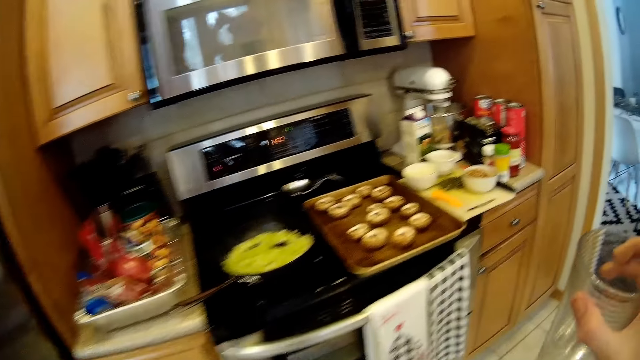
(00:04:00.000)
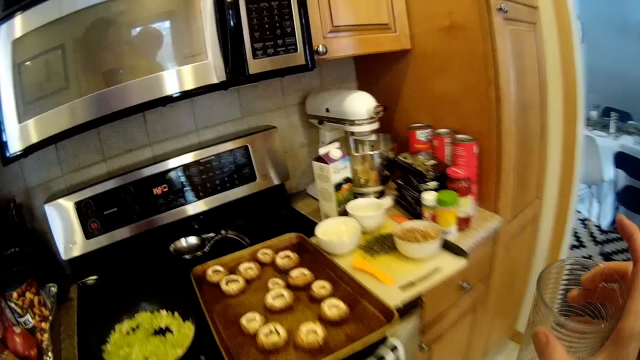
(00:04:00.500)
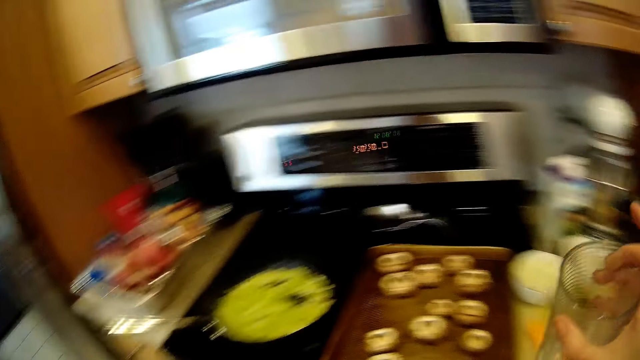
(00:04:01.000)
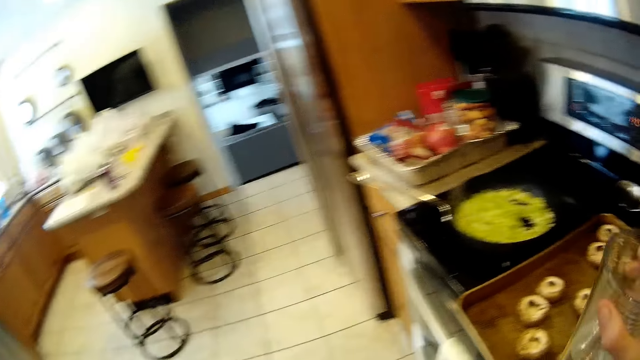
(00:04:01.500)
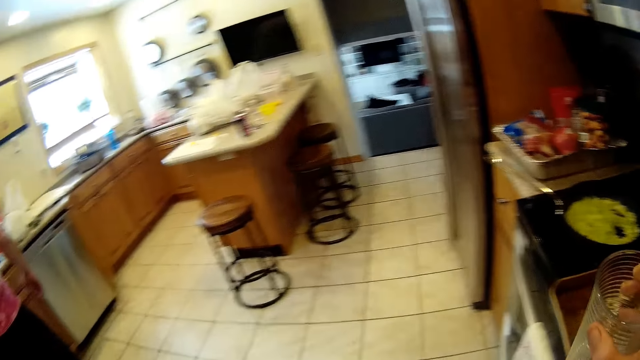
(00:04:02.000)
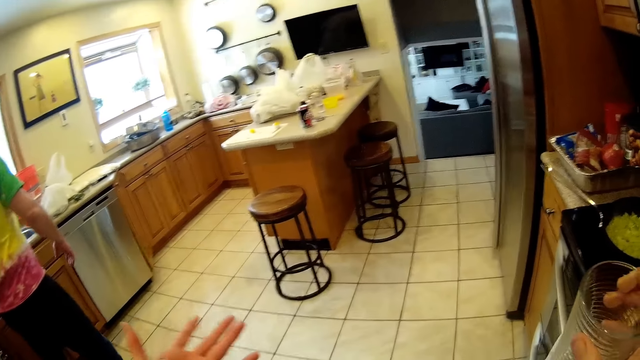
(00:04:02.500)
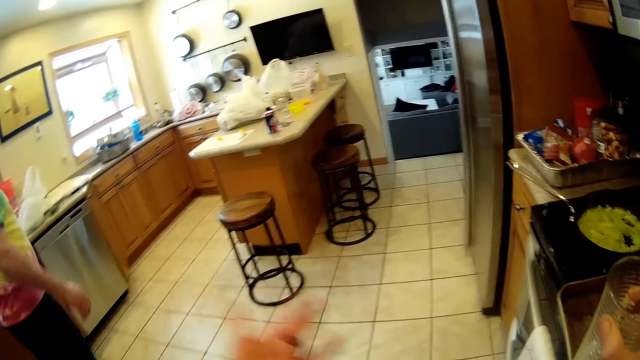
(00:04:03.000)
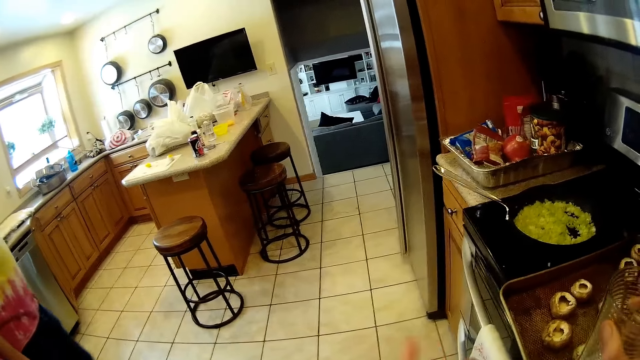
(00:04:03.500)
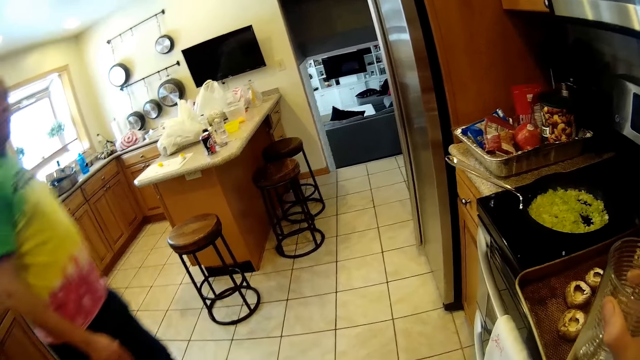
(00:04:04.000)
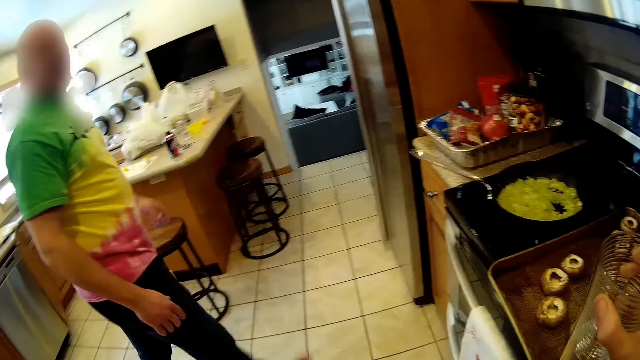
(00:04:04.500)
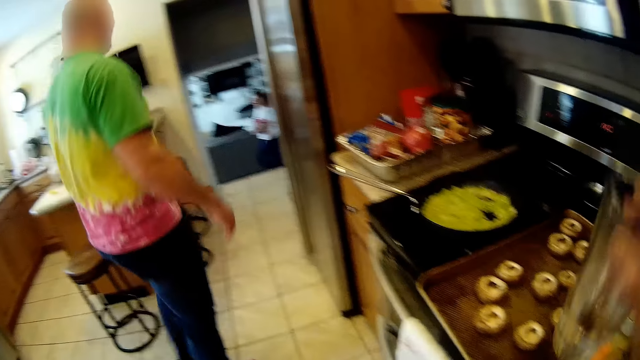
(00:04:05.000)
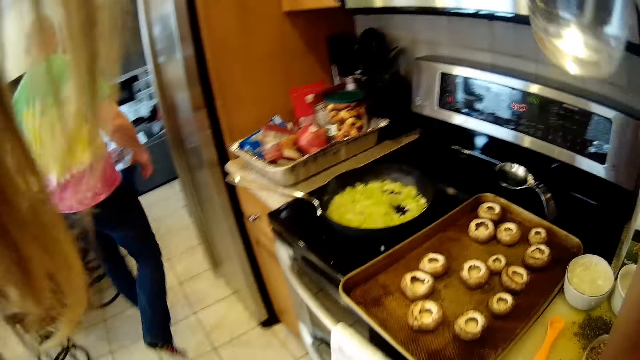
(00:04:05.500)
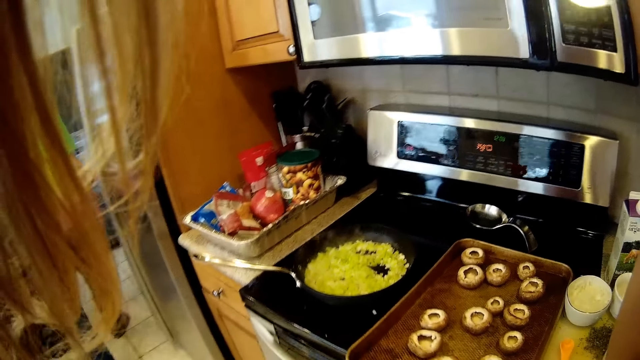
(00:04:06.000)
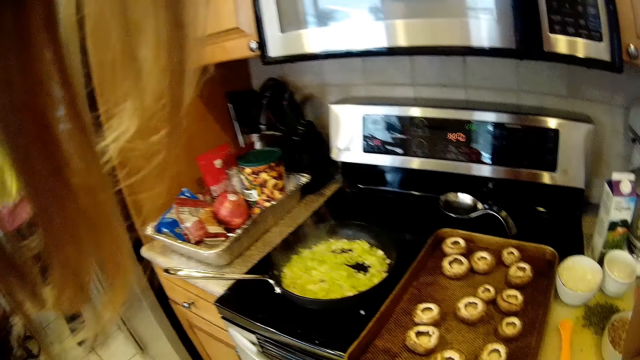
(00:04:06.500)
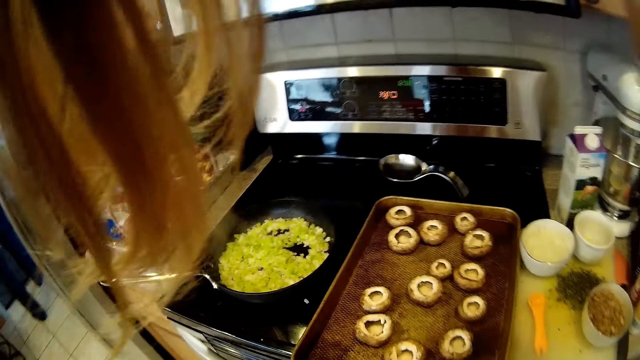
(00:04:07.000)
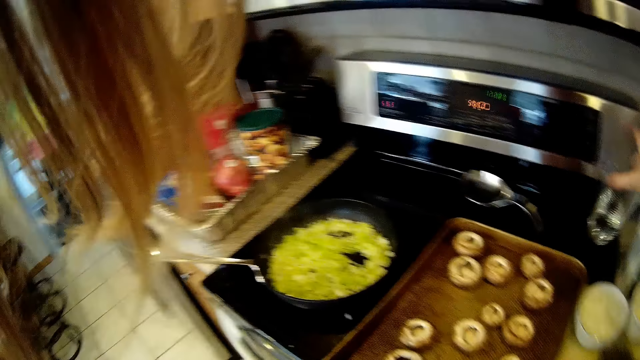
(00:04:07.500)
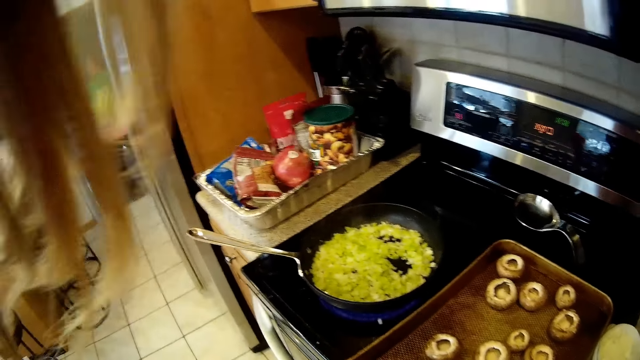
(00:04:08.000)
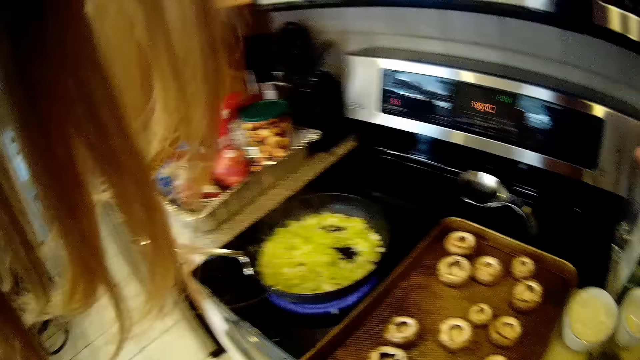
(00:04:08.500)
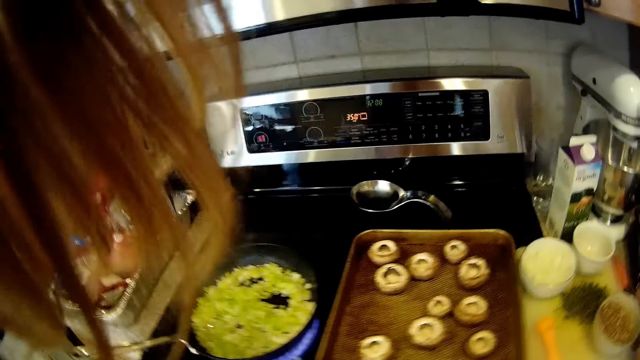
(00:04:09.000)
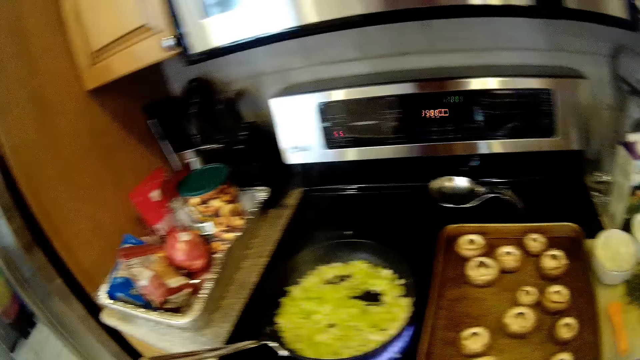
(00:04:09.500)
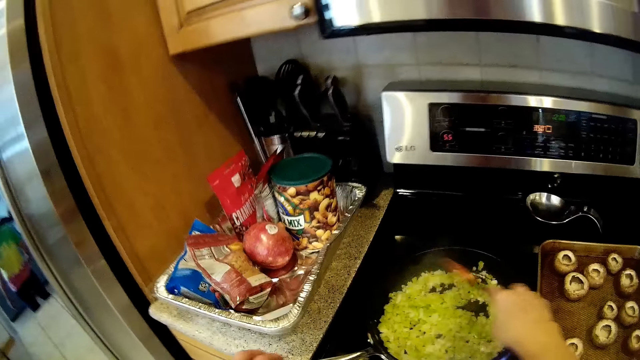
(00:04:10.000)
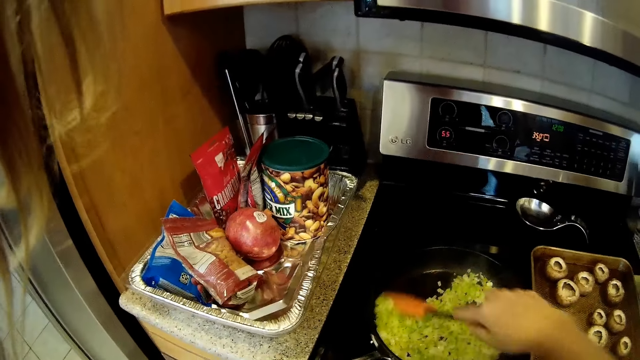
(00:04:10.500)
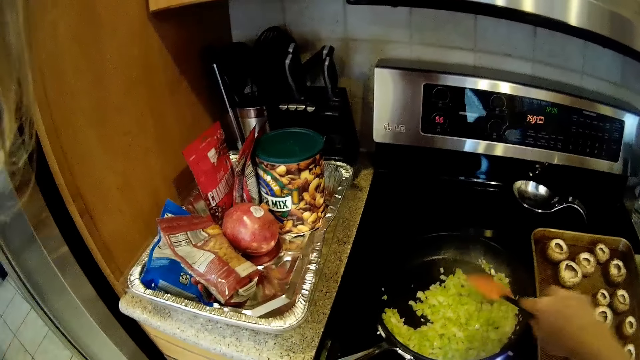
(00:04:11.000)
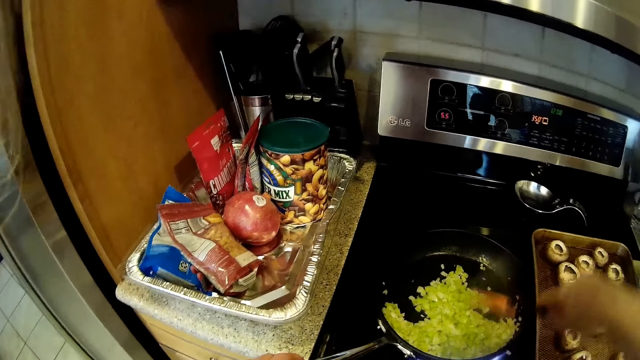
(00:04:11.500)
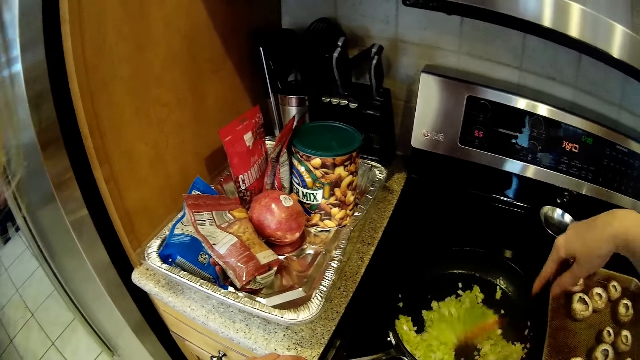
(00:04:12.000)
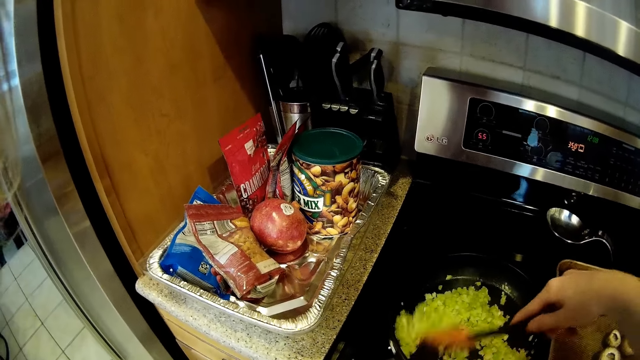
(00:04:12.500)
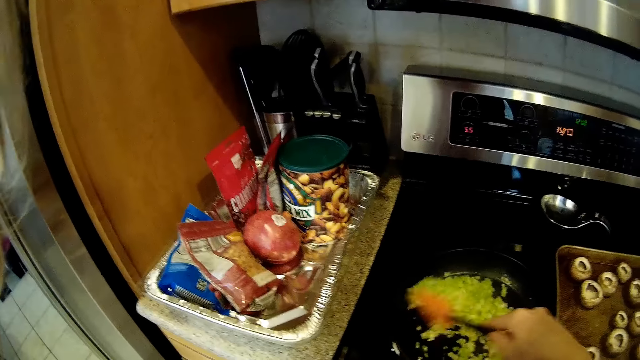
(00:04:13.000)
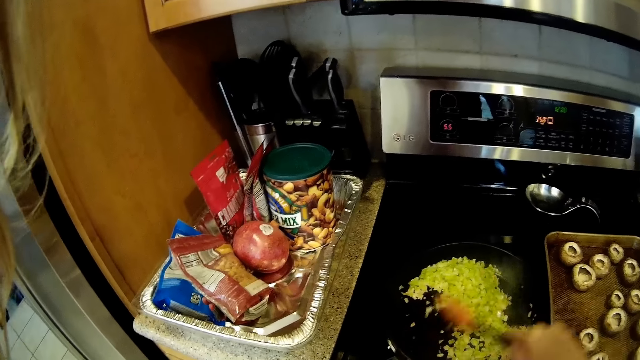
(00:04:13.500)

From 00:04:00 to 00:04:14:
The man walks out of the kitchen. The camera wearer drinks water from the cup in her right hand. She places the glass cup of water on the kitchen slab with her right hand. She picks up the spatula on the tray on the kitchen slab with her right hand. She stirs the food in the frying pan with the spatula in her right hand. She holds the frying pan on the cooker unit with her left hand.

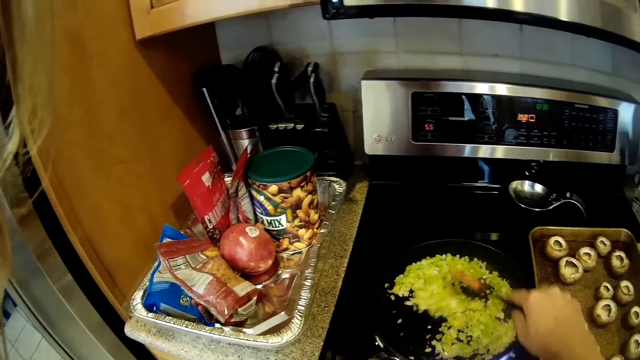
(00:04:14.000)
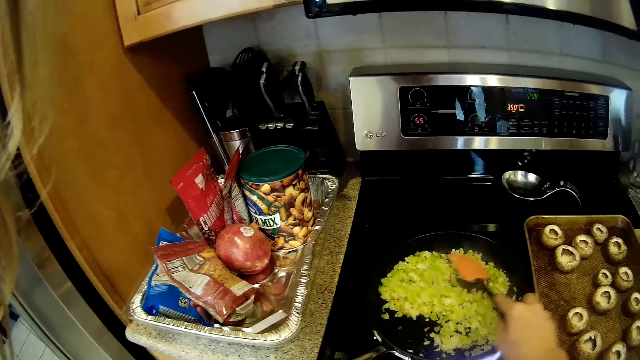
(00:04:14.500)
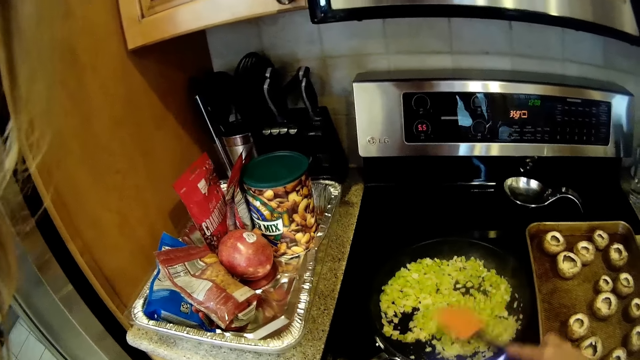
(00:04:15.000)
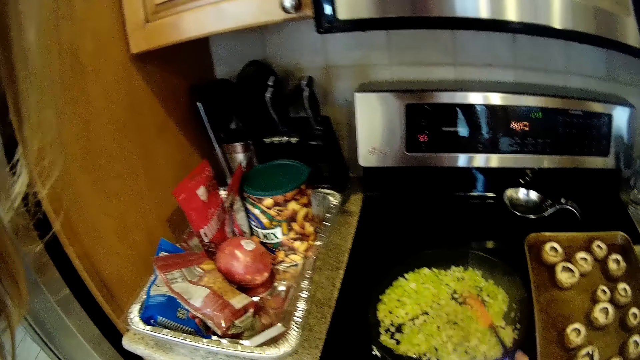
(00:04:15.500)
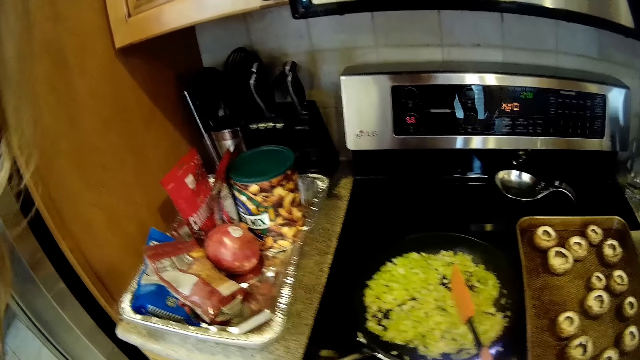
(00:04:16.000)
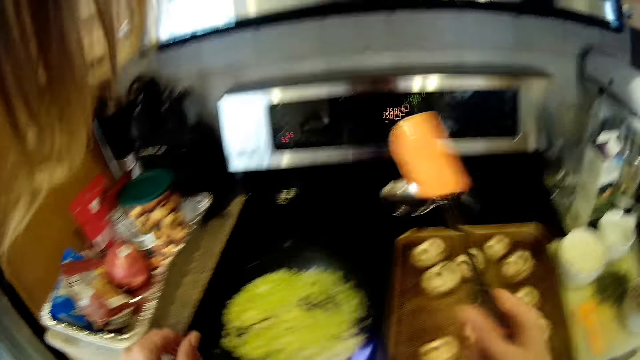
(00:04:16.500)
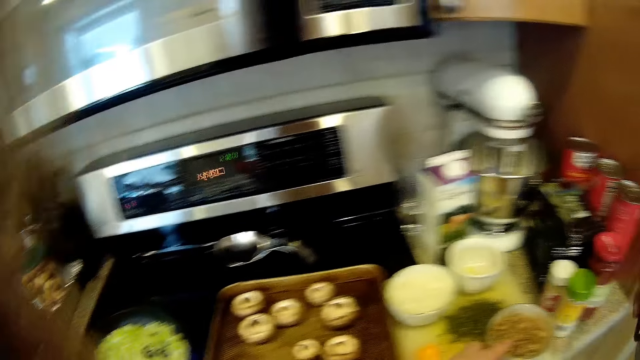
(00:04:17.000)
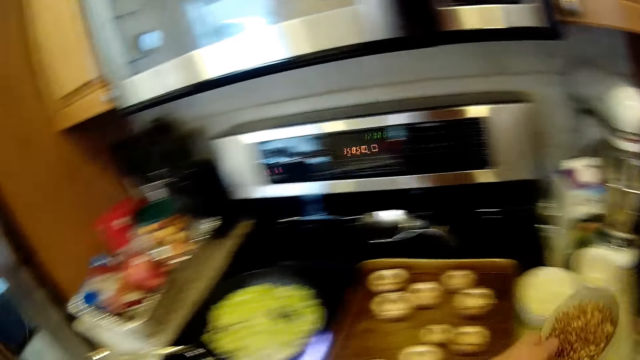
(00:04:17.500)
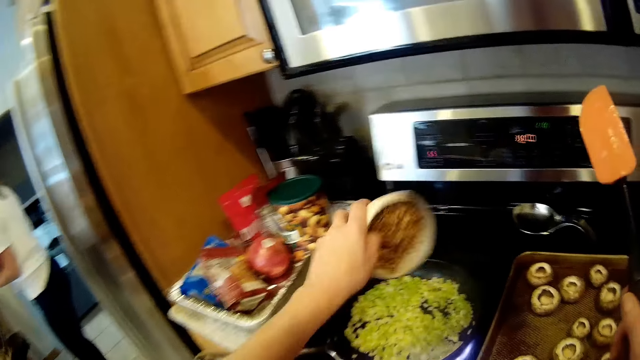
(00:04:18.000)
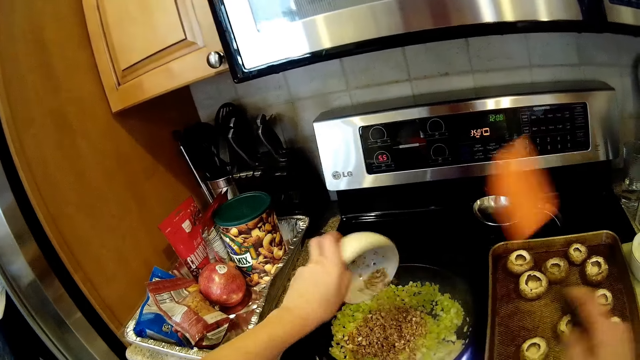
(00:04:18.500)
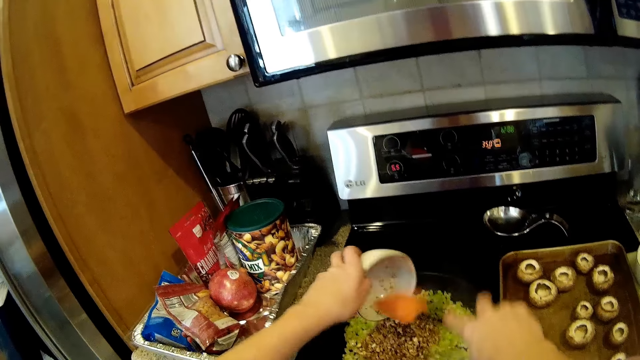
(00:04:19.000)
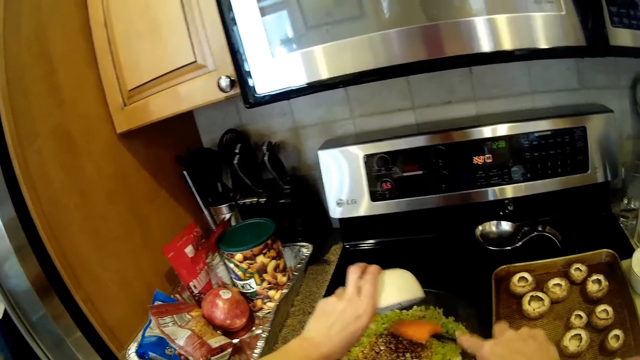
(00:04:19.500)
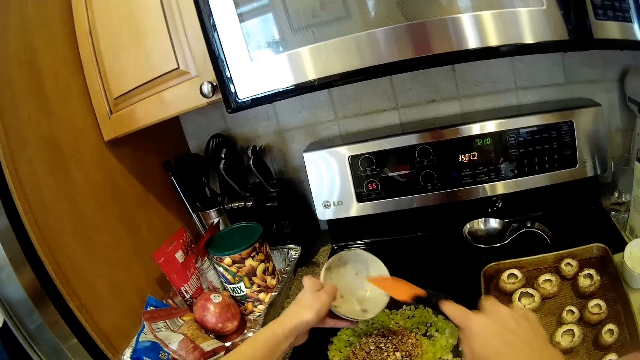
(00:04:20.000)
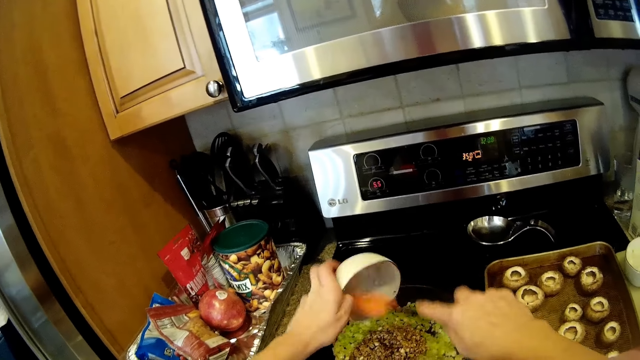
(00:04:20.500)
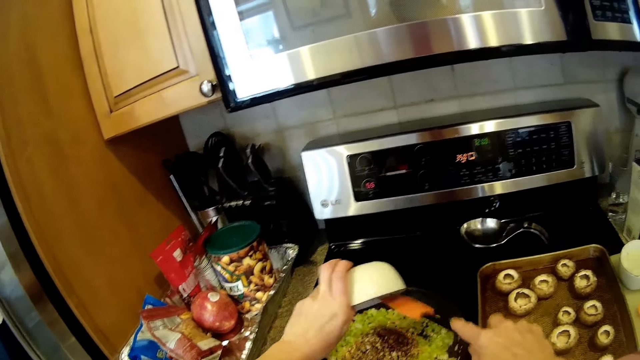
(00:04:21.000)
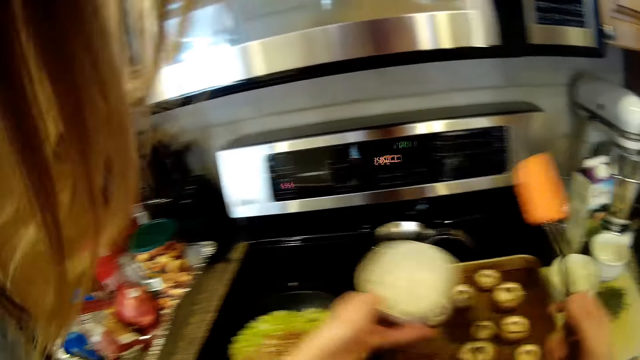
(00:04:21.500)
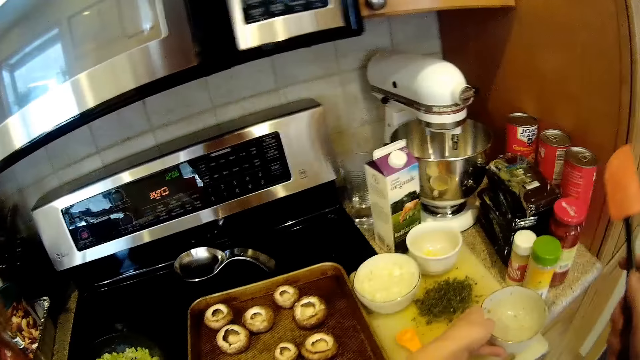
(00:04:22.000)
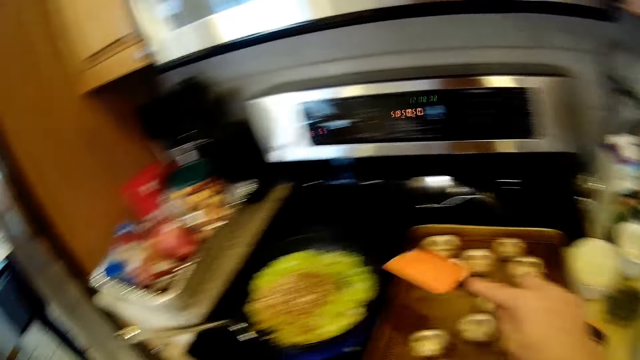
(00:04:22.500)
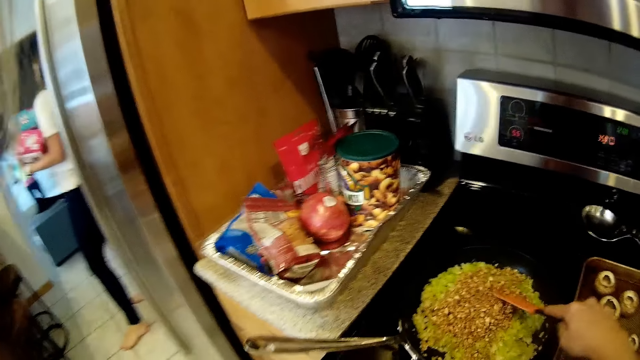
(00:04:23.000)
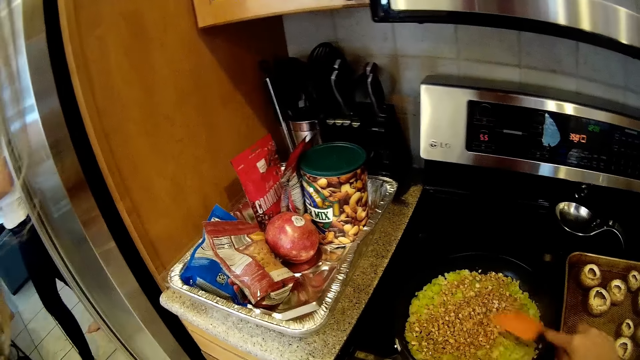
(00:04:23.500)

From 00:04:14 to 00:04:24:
The camera wearer hits the spatula on the edge of the frying pan with her right hand. She picks up a bowl of crayfish or cereals on the tray on the kitchen slab with her left hand. She pours the crayfish from the bowl into the frying pan on the cooker unit with her left hand. She scrapes out the remnant of the crayfish in the bowl in her left hand with the spatula in her right hand into the frying pan on the cooker unit. She drops the bowl on the tray on the kitchen cabinet with her left hand. She stirs the food in the frying pan with the spatula in her right hand.
